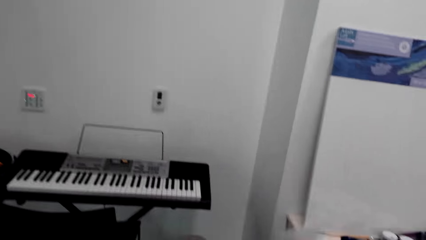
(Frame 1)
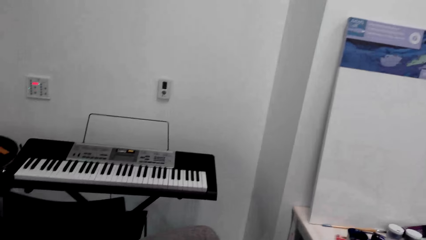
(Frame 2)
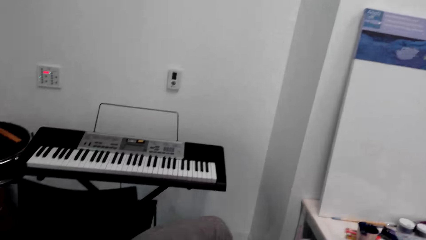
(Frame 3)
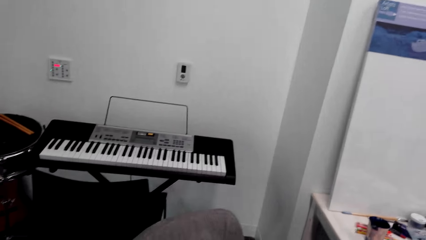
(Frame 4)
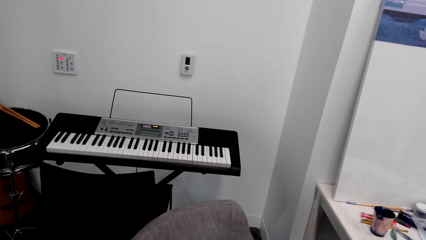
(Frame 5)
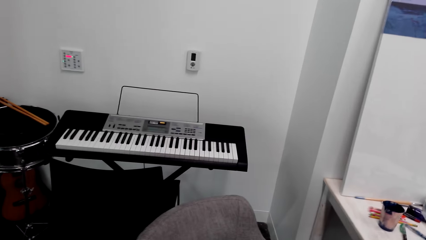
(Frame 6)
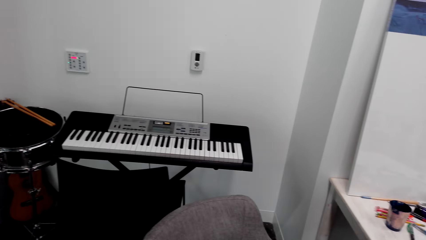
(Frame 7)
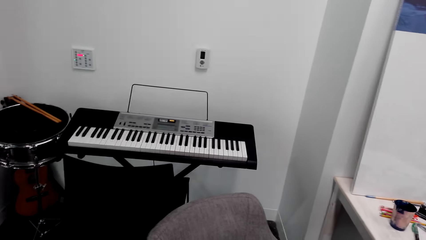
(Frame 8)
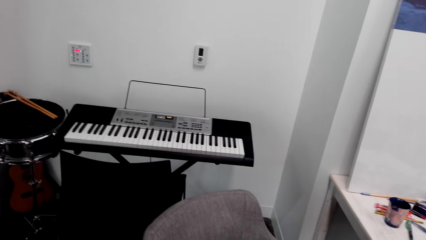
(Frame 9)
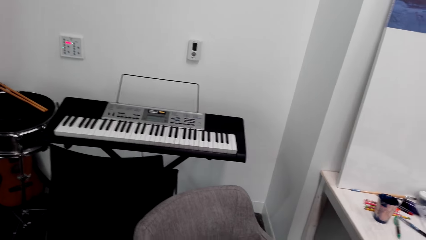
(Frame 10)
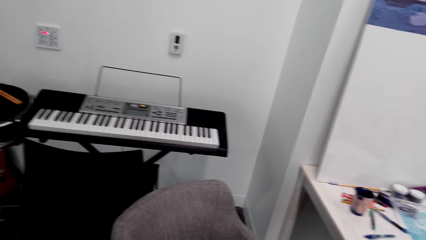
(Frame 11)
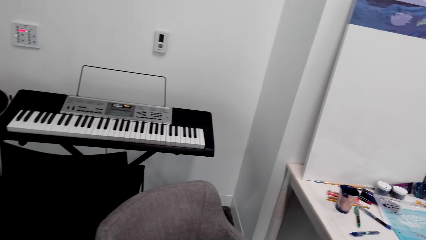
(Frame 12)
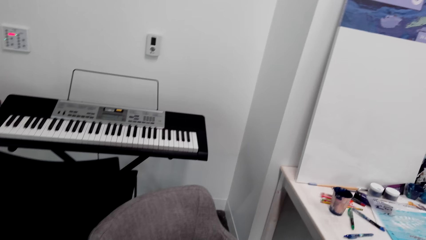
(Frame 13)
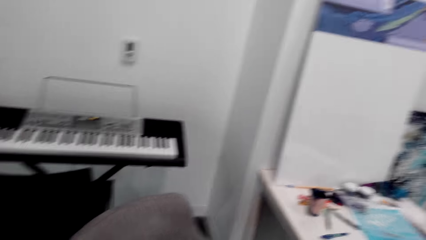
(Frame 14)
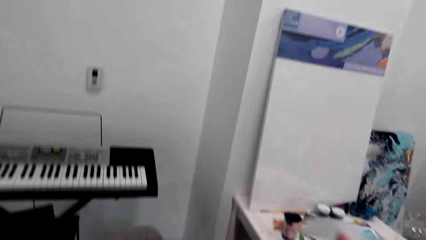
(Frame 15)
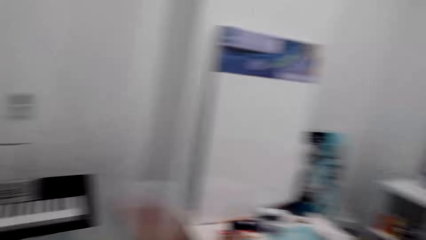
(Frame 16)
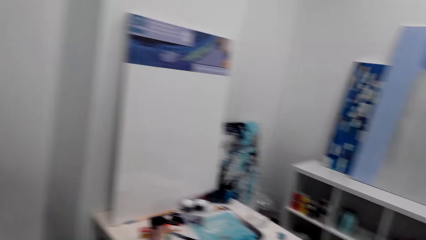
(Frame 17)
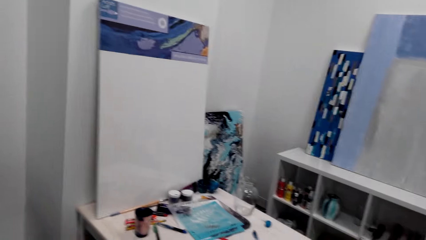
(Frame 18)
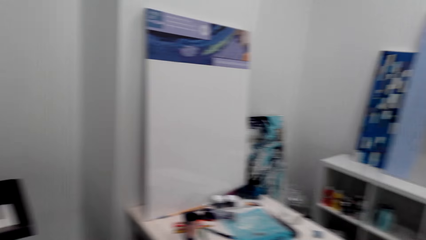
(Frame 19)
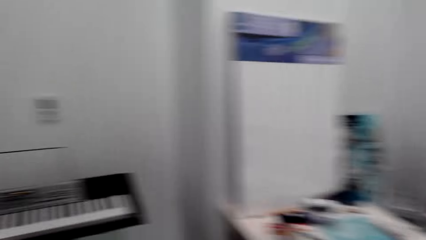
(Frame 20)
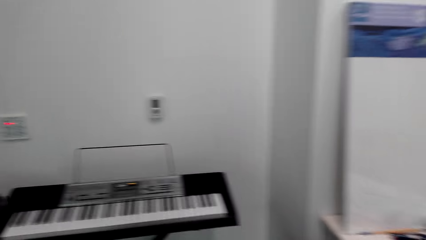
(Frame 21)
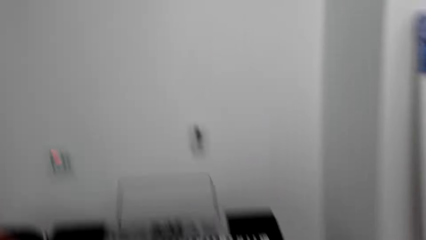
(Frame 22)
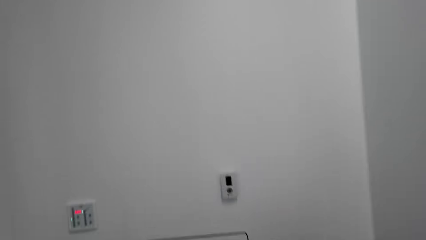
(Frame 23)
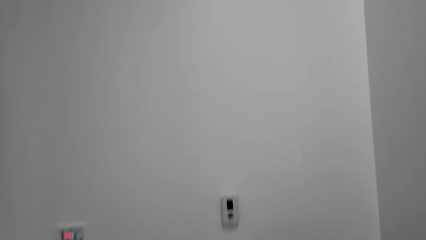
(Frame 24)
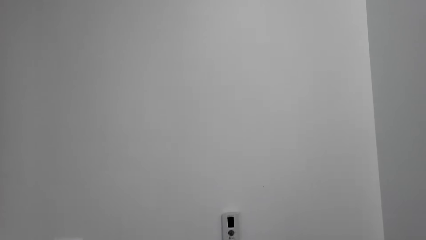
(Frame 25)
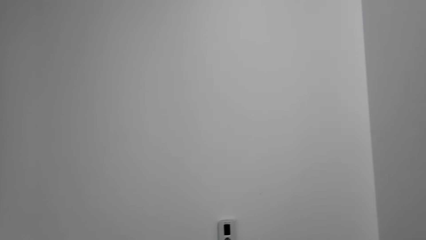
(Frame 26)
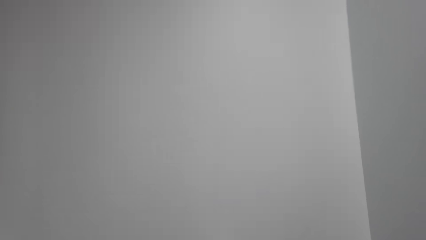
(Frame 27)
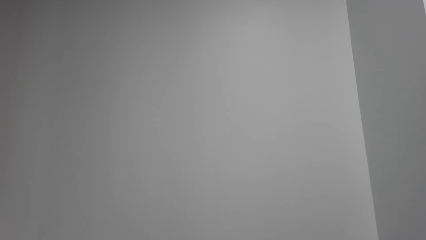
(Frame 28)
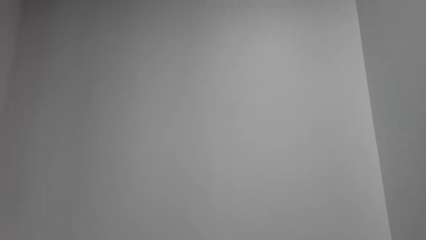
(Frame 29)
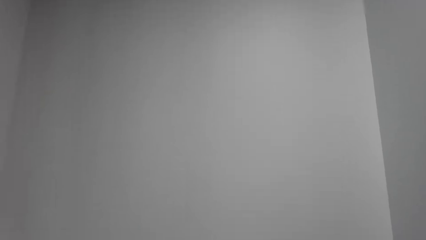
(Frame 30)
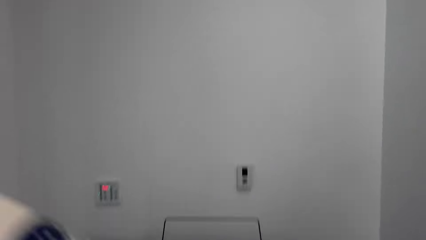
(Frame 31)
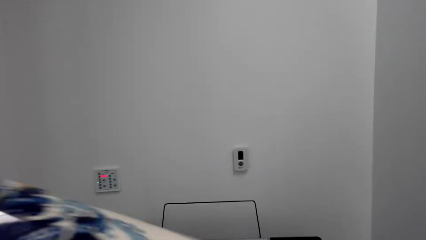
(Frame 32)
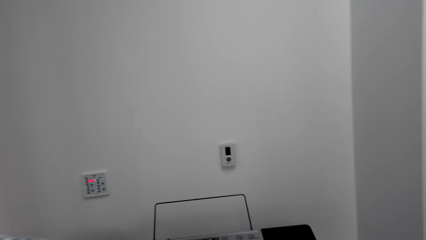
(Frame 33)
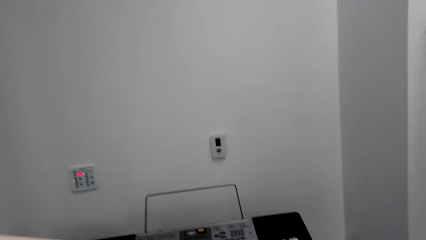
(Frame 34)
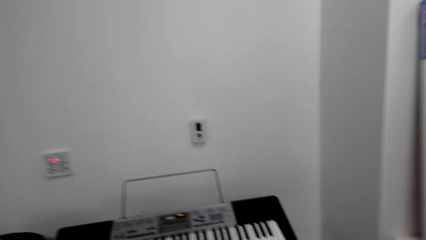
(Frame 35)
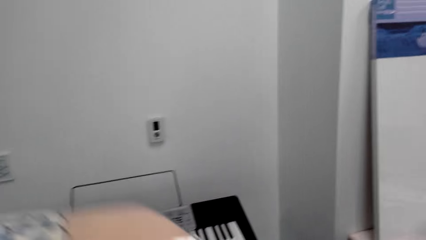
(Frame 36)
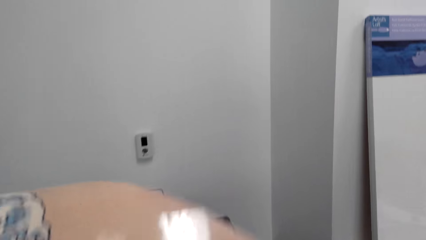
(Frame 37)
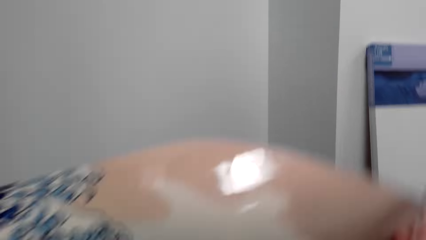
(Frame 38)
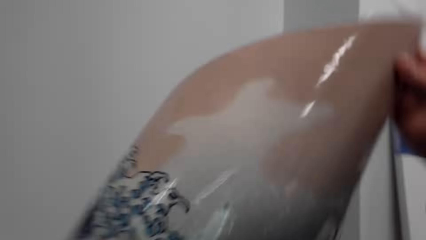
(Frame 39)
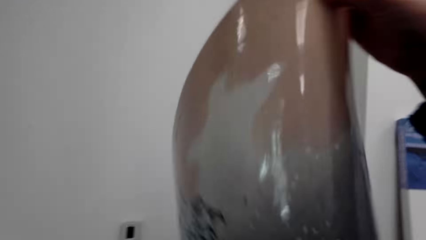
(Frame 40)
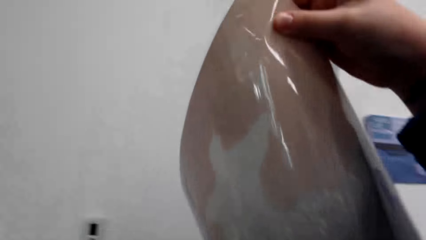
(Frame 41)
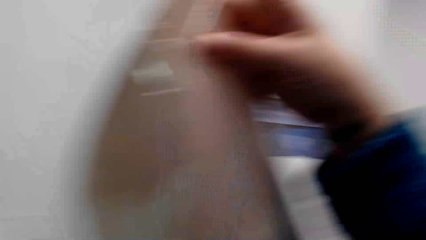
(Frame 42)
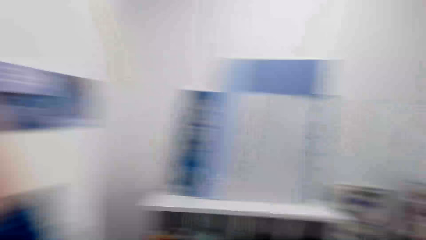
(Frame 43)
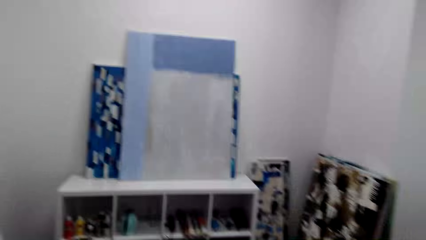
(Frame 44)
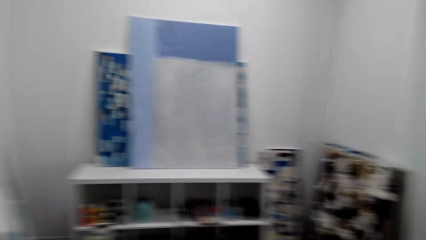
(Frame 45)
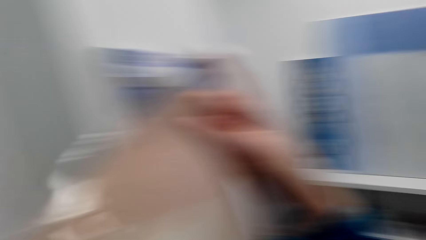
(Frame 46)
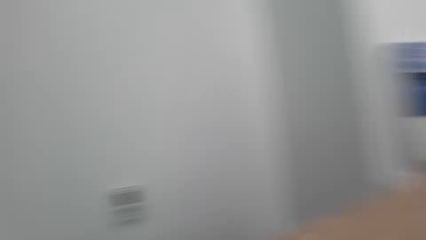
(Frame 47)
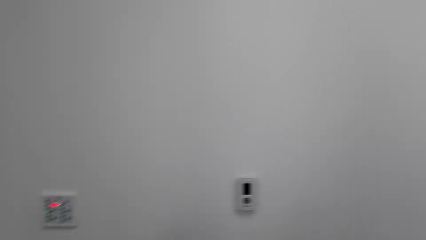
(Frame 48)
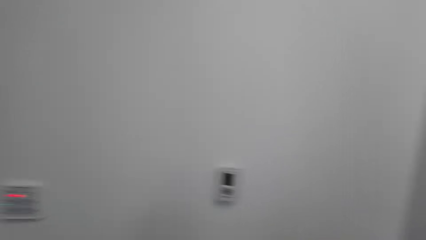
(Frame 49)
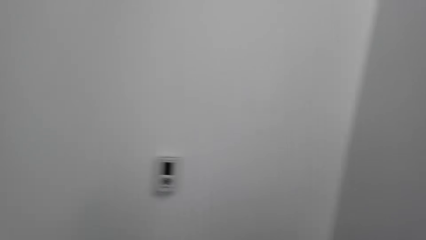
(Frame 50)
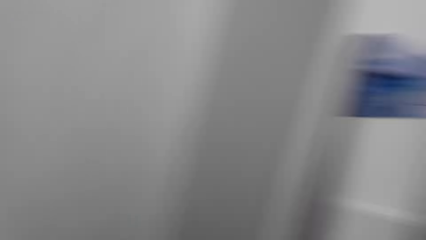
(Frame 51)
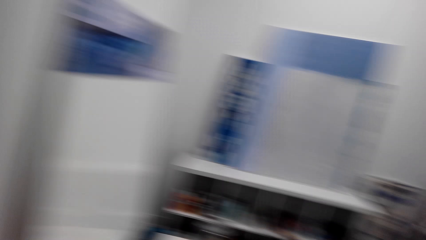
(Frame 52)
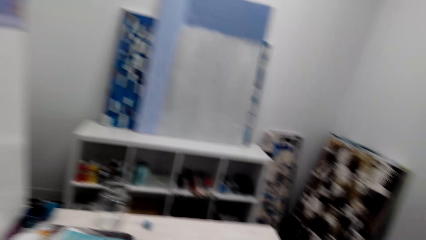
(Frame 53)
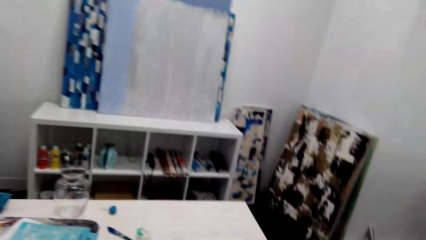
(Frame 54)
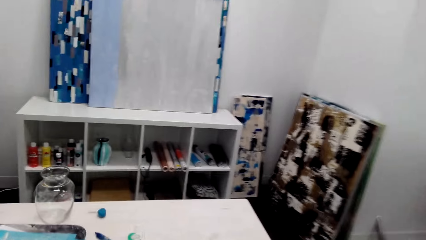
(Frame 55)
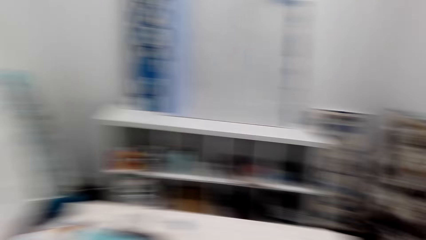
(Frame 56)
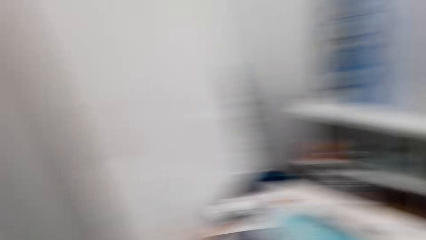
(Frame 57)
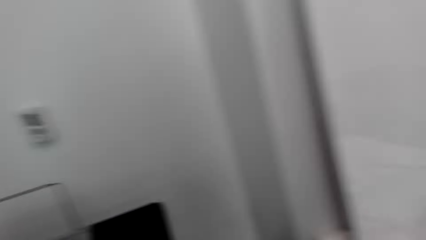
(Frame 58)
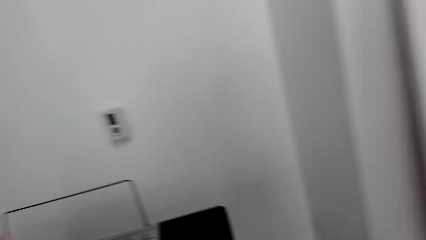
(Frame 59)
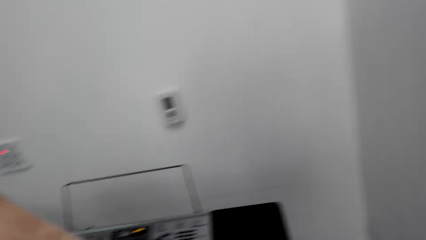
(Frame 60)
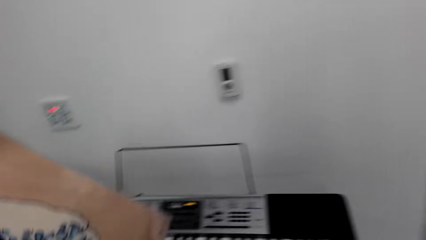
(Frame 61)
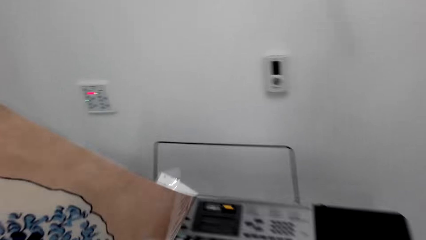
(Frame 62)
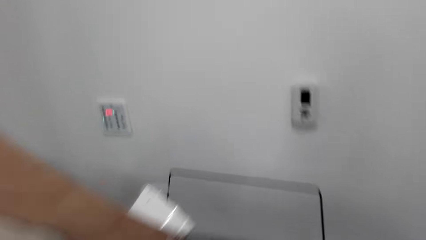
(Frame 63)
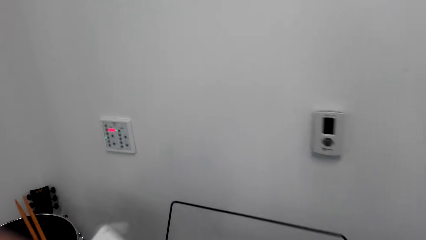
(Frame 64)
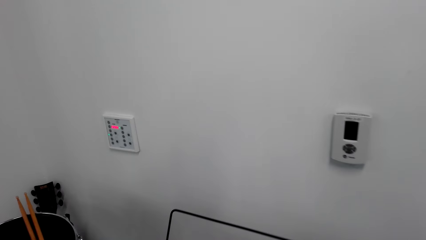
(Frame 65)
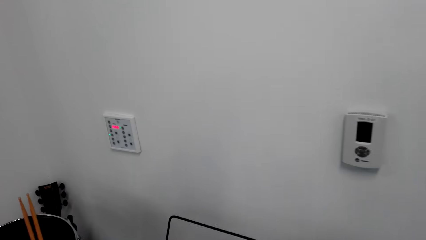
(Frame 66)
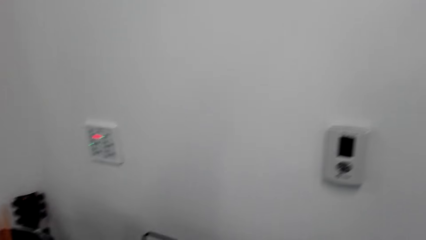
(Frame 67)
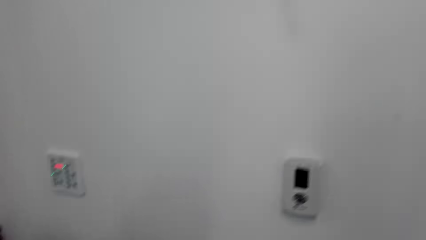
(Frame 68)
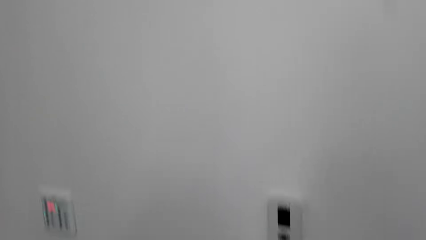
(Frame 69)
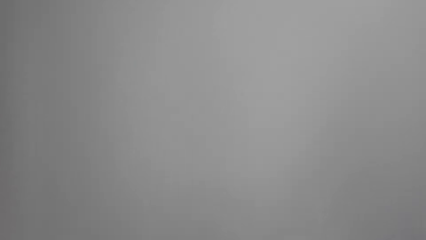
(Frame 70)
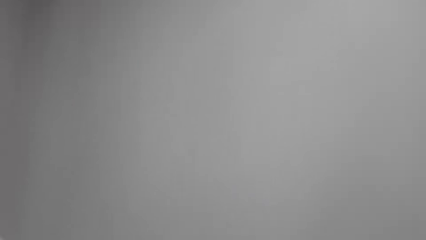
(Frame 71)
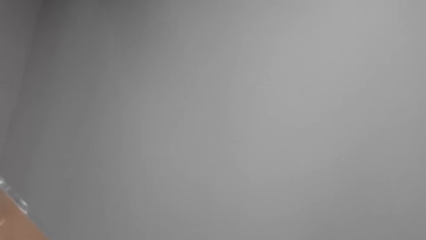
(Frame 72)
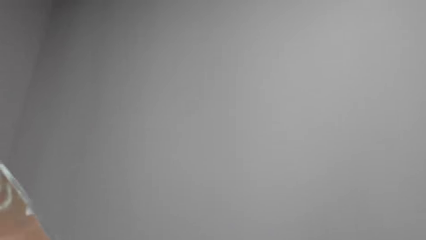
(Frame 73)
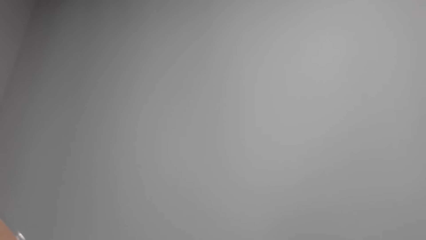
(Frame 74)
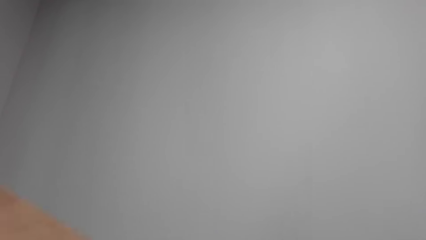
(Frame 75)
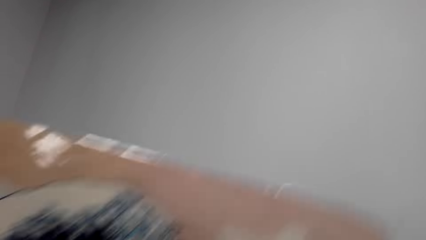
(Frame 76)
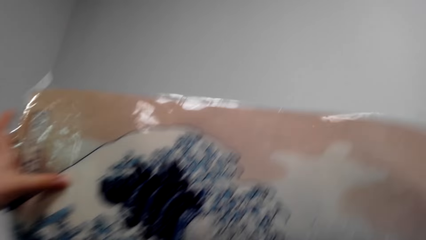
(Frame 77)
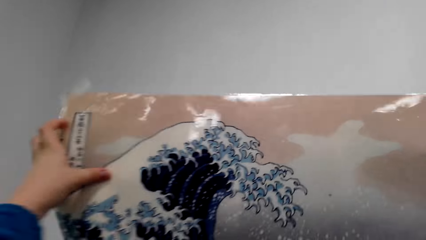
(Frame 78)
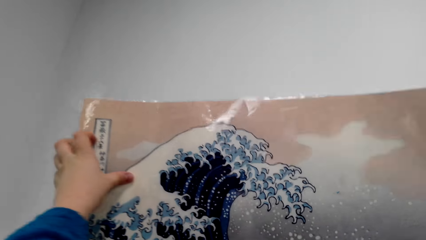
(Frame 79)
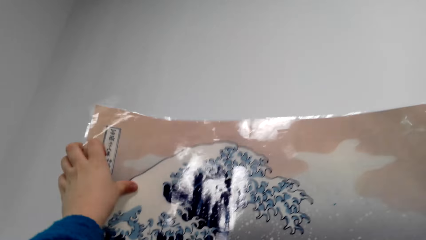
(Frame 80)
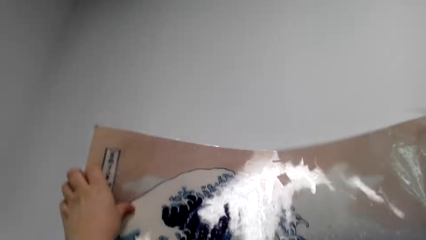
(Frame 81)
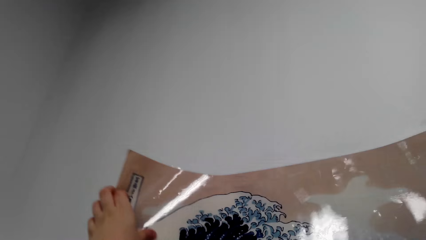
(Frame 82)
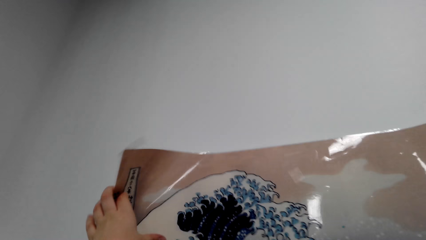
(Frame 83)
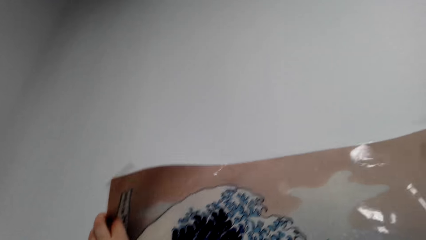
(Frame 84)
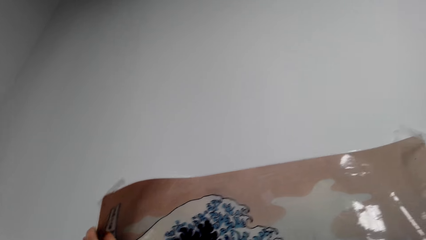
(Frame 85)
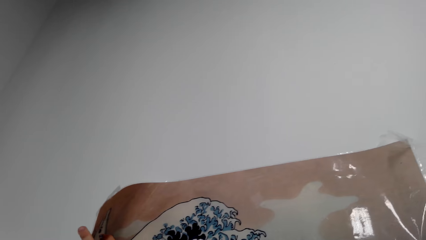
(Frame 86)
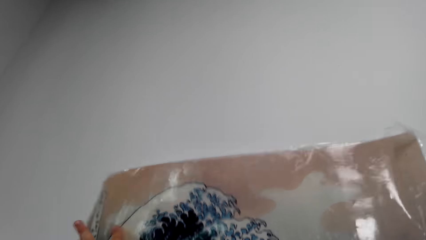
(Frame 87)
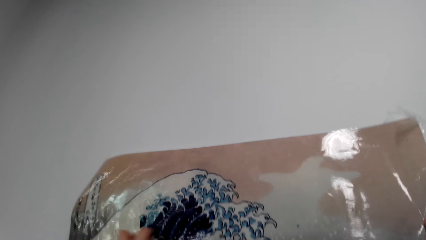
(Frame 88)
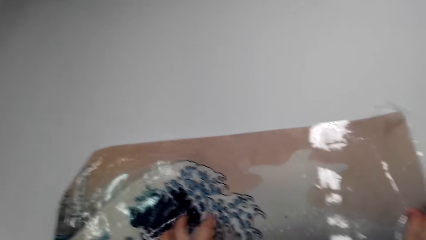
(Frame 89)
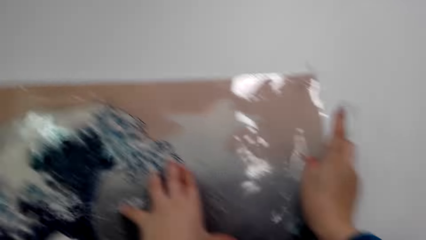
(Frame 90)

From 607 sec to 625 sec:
The camera wearer holds the painting and looks around. They stick a wall art on the wall with a sellotape.
